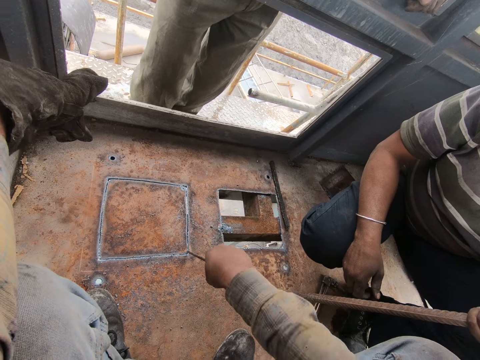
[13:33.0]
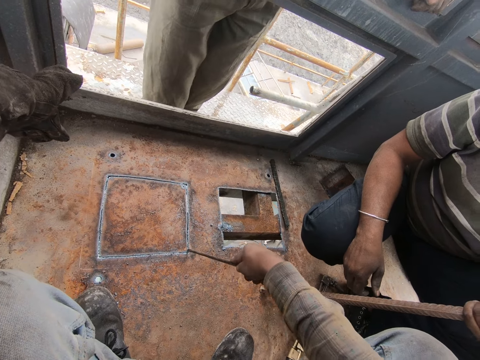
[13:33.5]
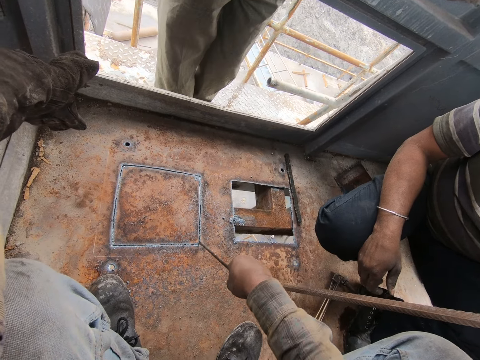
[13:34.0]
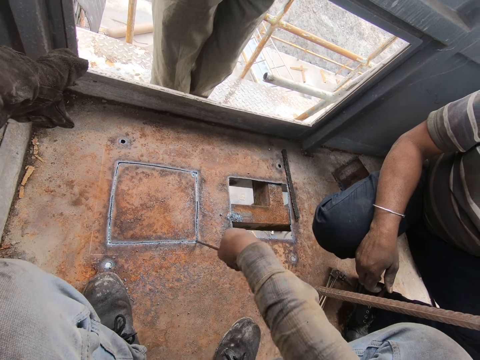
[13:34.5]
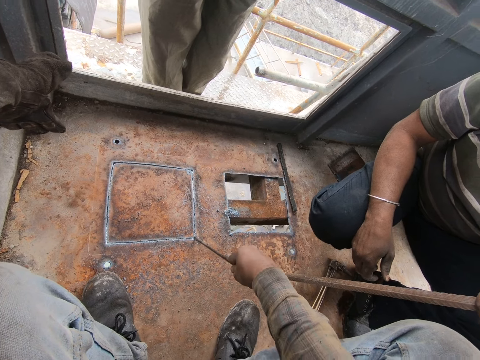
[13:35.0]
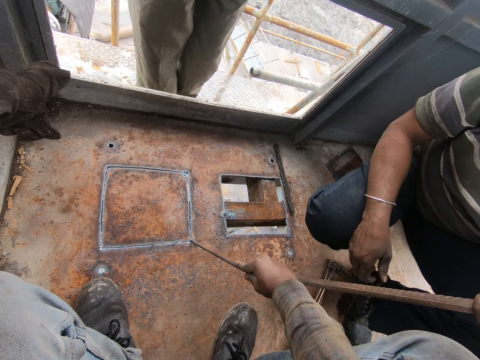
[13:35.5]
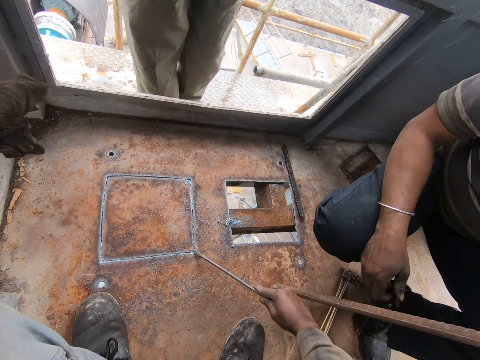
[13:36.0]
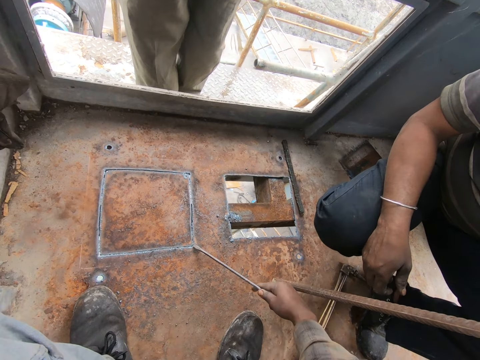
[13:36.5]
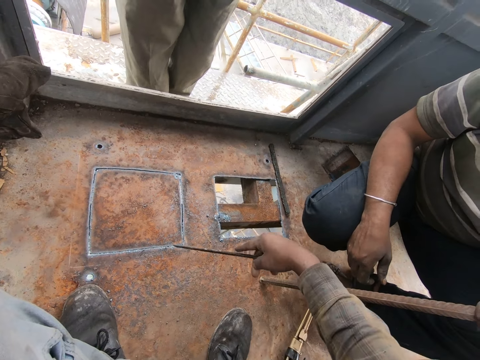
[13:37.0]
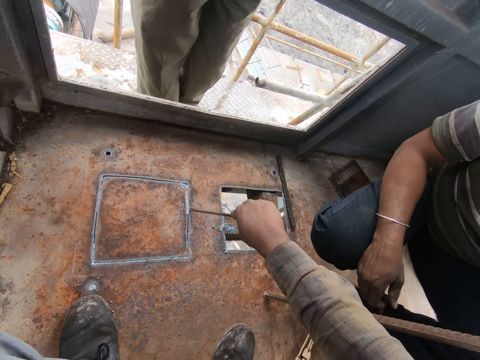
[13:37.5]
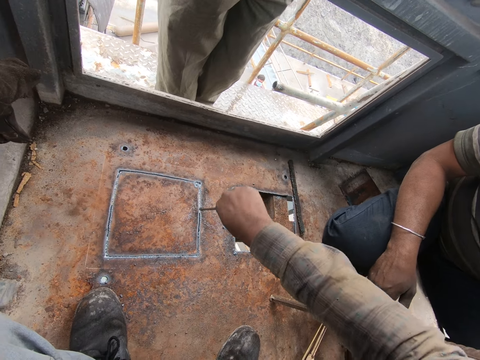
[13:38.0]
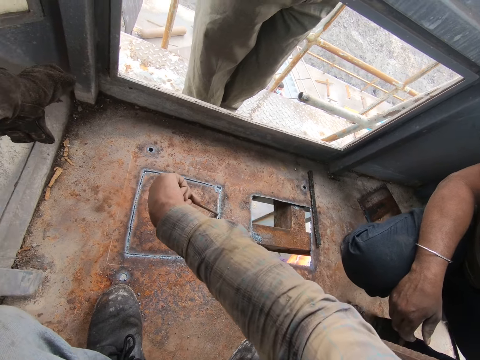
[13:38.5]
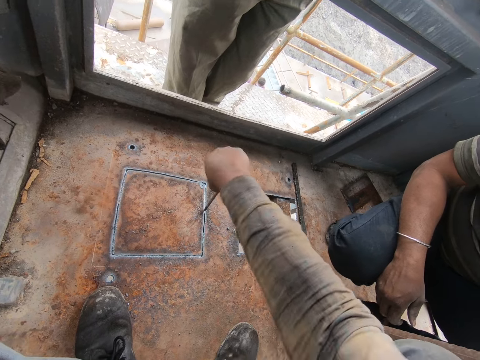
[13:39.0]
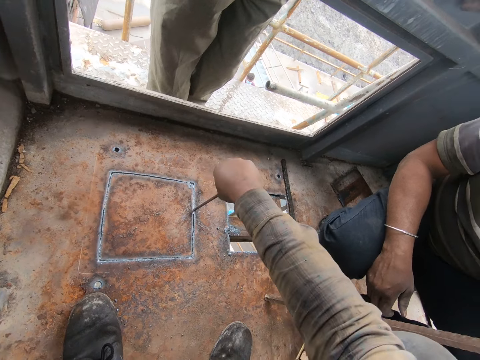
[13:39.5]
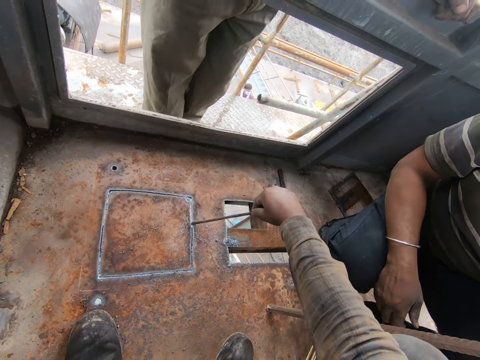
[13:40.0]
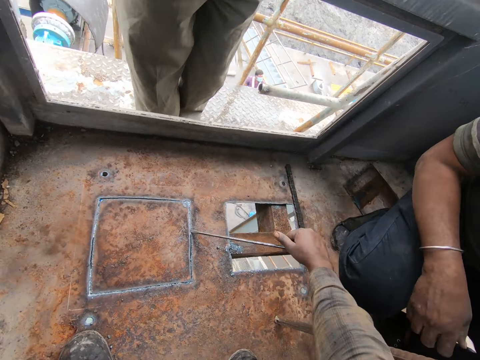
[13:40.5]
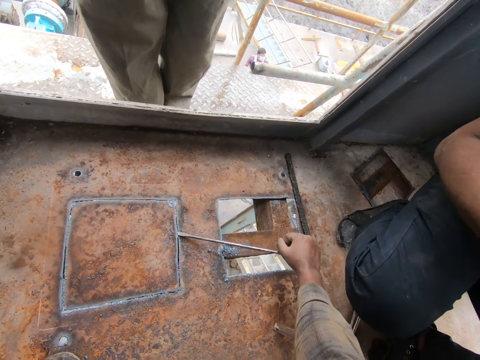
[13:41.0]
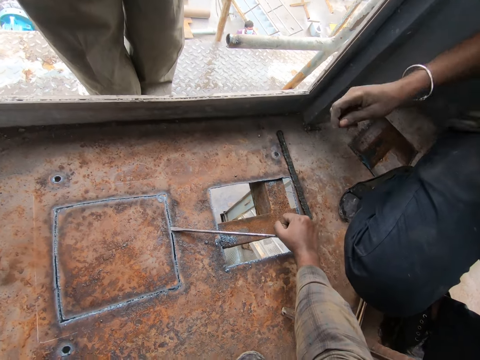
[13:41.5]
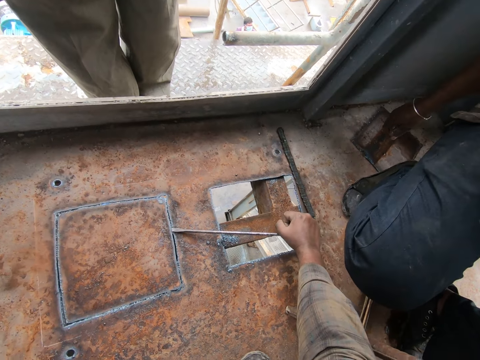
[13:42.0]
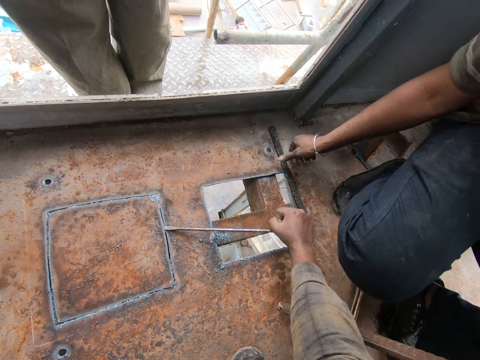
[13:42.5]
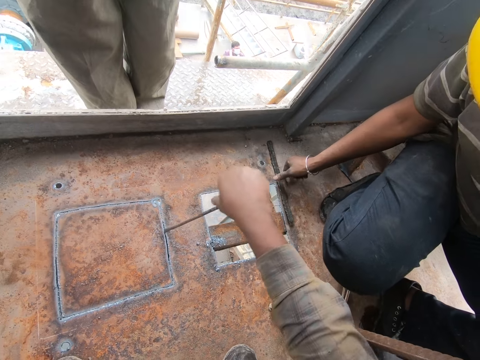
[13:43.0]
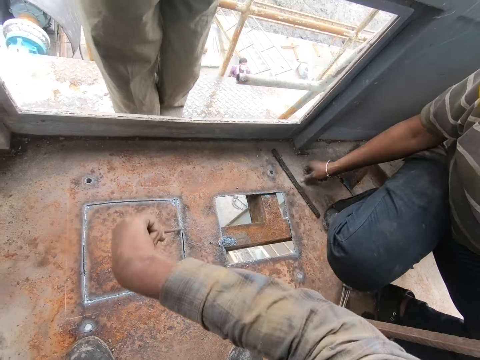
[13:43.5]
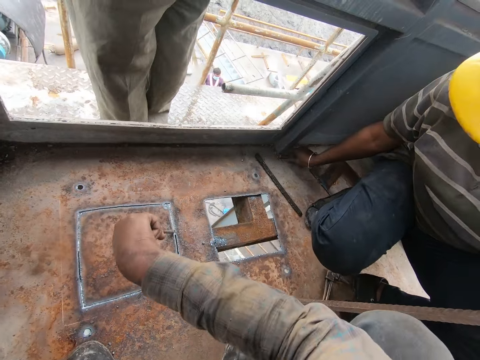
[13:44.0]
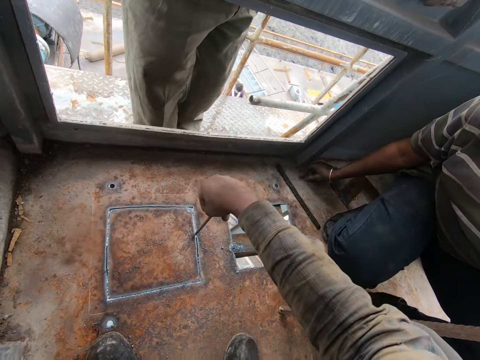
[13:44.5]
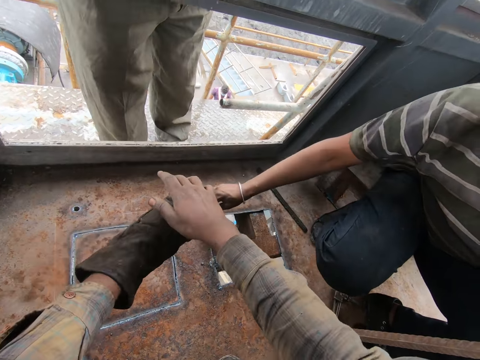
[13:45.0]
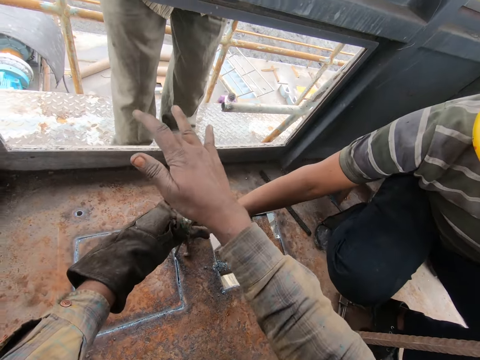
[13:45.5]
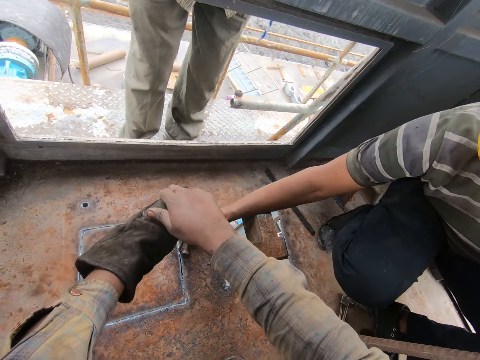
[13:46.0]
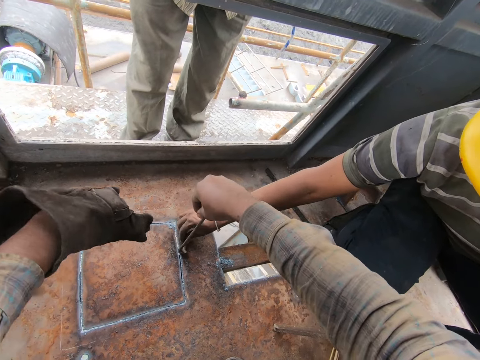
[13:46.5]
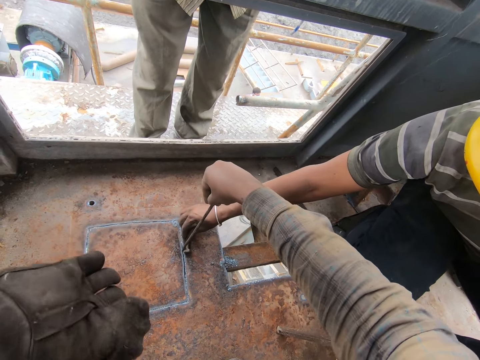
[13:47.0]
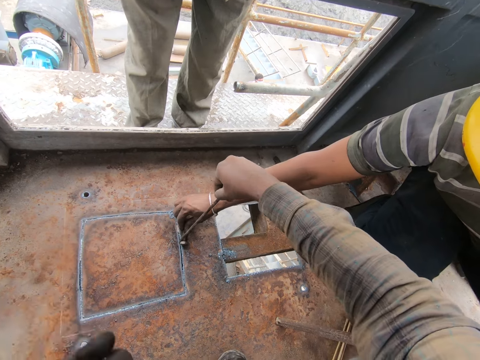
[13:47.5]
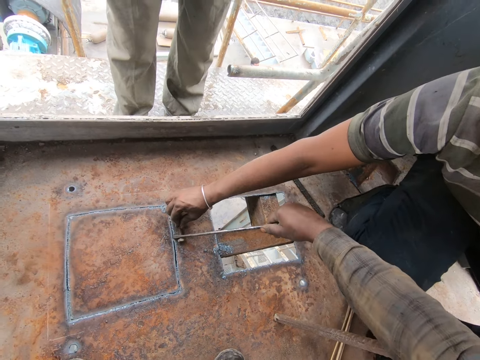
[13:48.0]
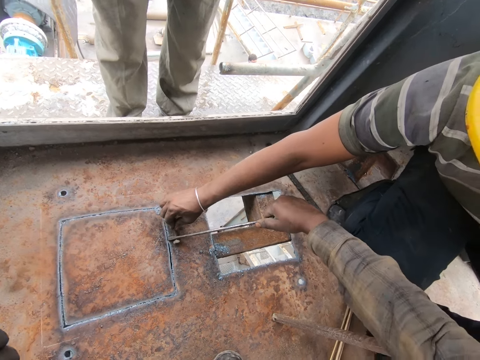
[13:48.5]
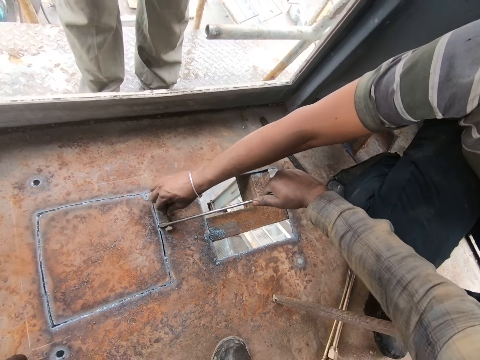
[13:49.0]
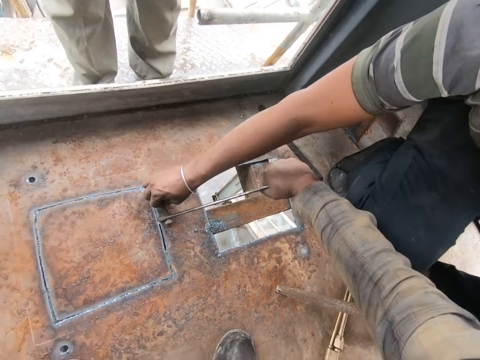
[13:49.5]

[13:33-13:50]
The camera wearer removes the metal piece. They loosen the metal with a screwdriver. They loosen the metal with the screwdriver again. A man moves a metal and picks up the metal. The camera wearer opens a metal lid with a wire pipe.

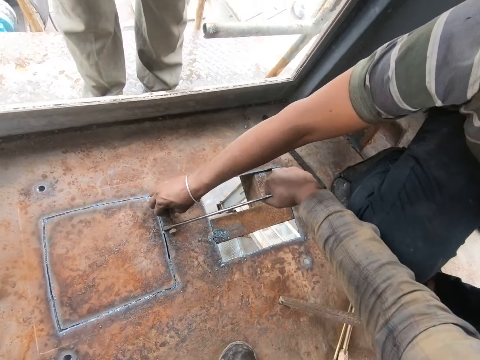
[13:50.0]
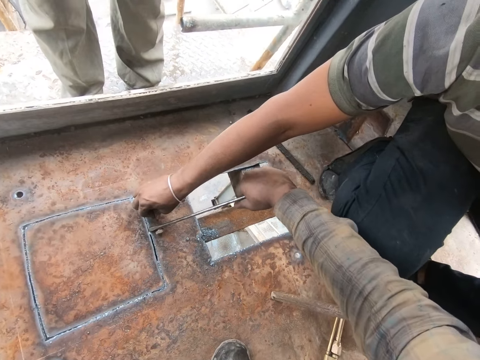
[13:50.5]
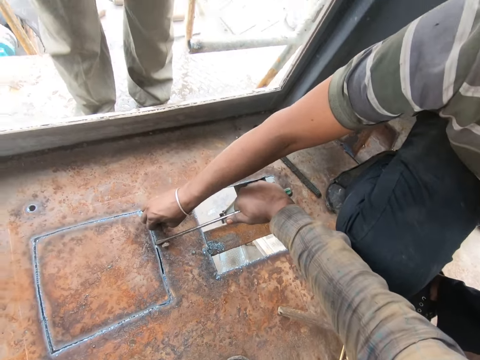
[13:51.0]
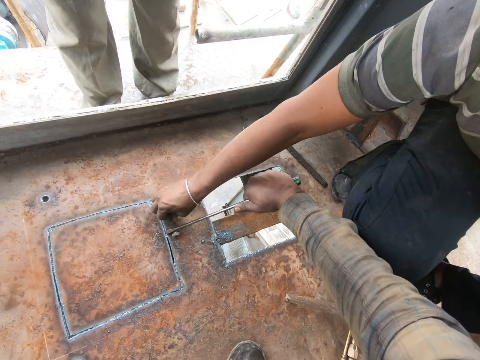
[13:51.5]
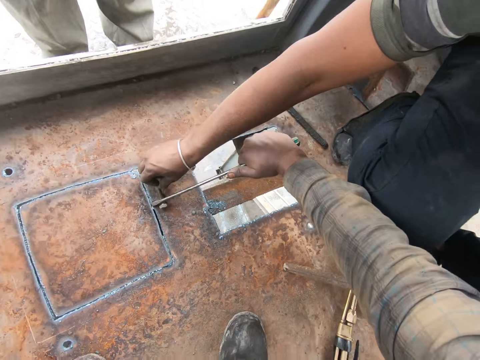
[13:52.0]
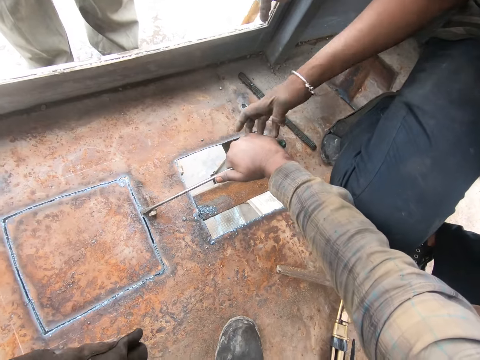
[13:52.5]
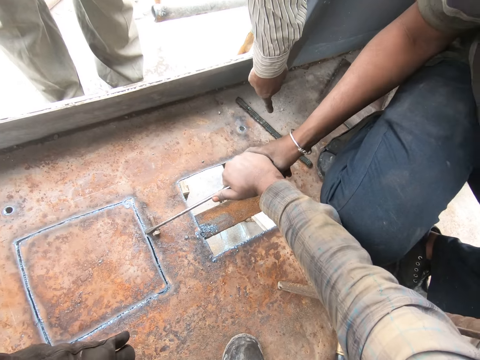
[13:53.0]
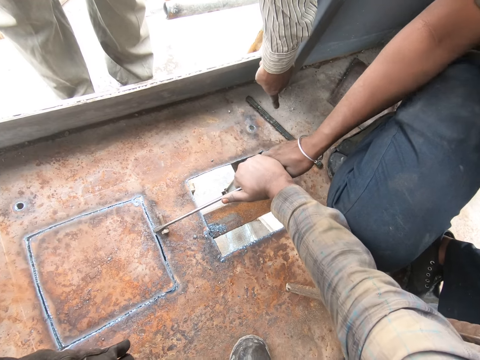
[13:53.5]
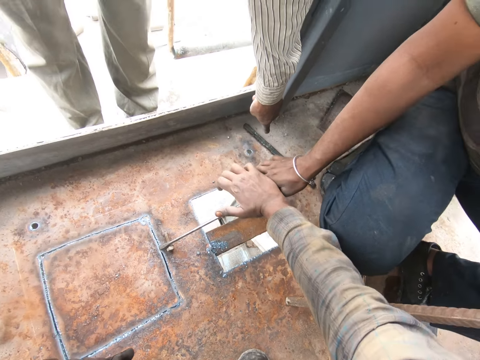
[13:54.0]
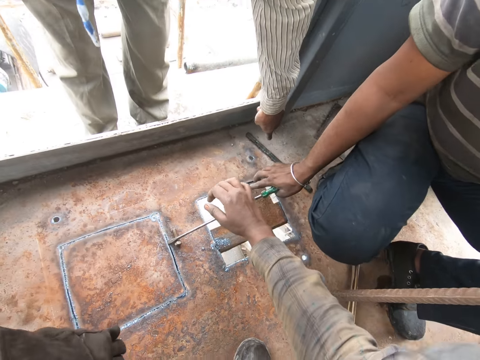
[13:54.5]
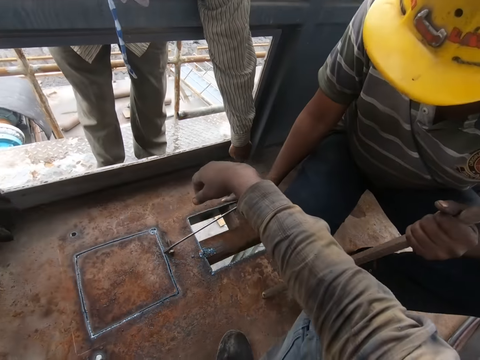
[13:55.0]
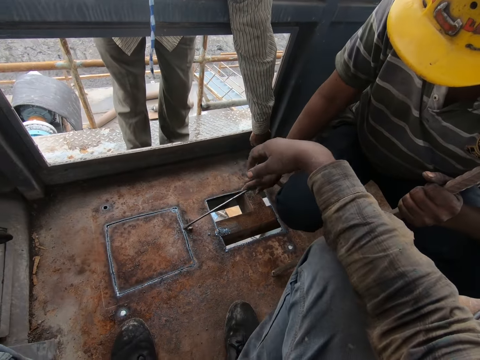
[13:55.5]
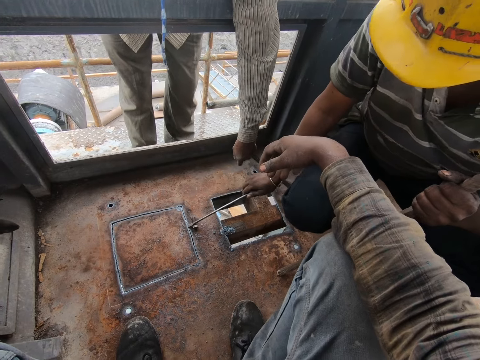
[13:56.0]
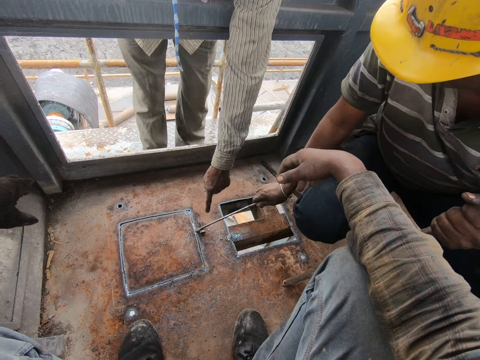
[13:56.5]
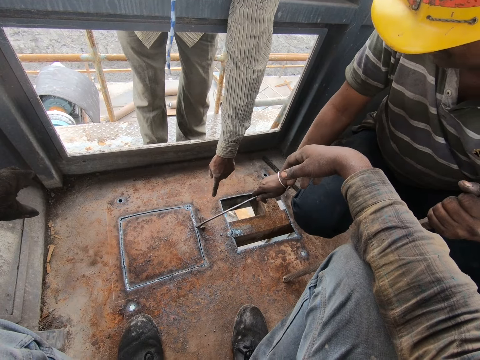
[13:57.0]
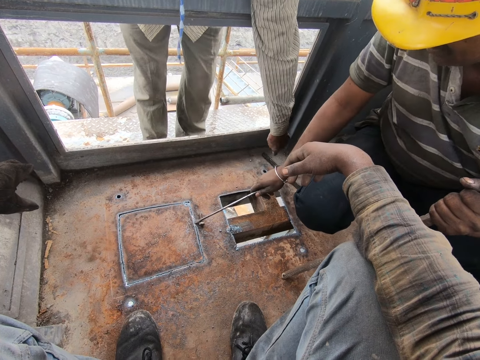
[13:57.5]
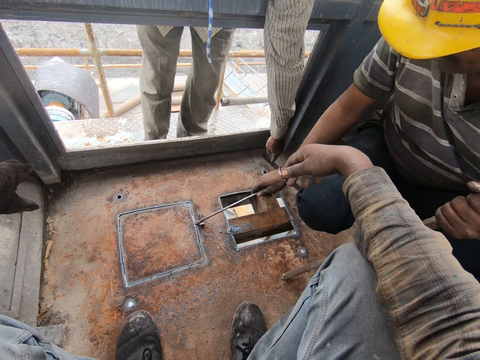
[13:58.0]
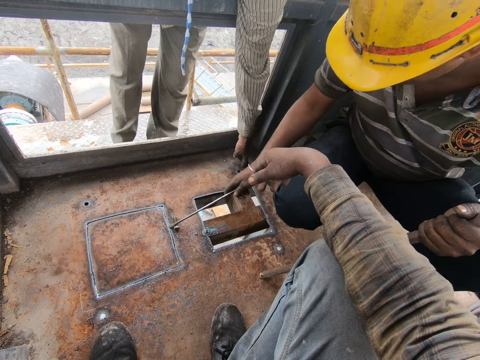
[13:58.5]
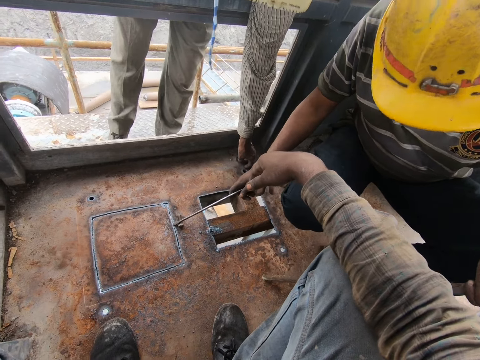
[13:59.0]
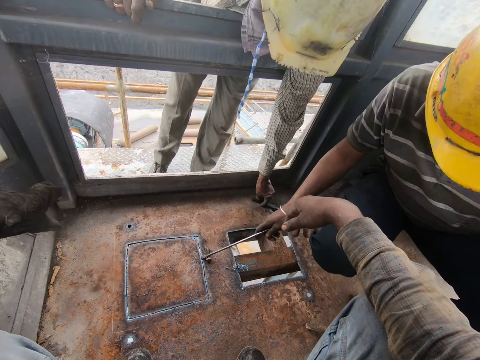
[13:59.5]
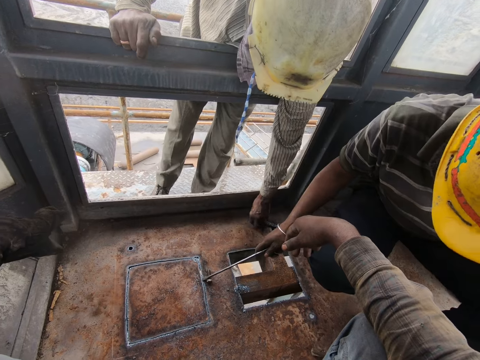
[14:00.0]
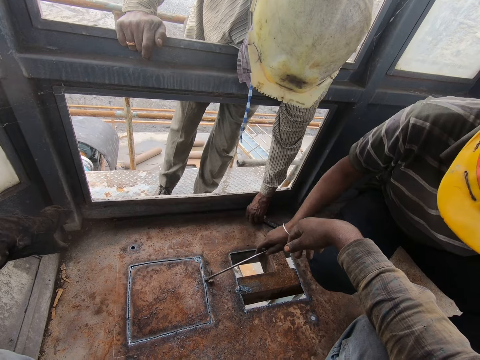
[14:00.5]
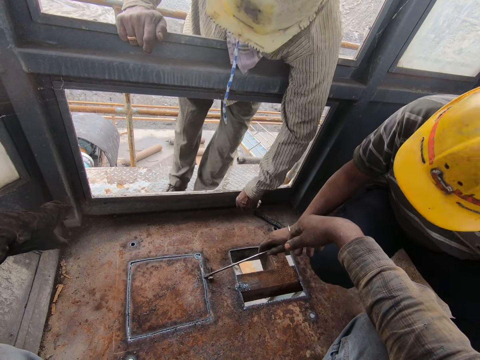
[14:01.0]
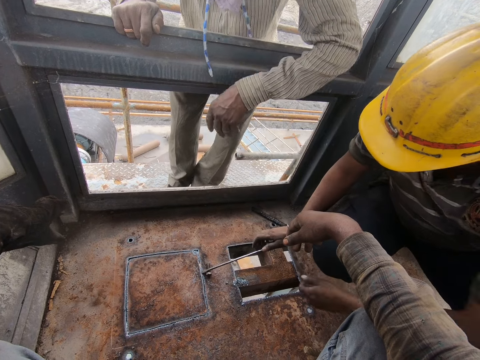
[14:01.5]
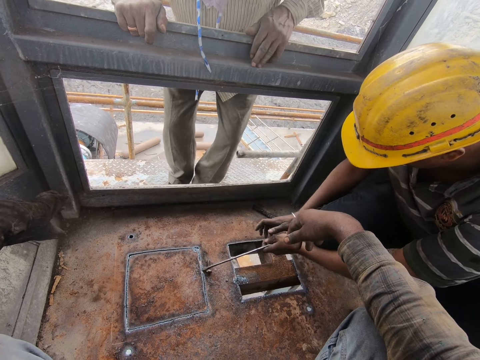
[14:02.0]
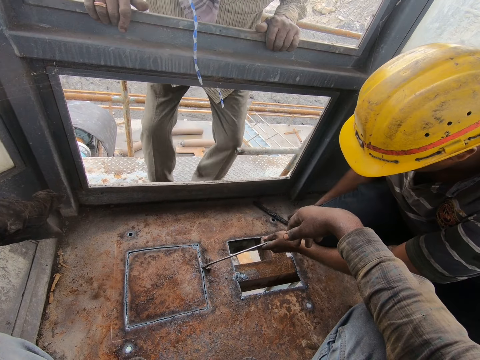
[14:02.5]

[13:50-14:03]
The camera wearer removes his hand from the metal rod. He stares around. A person opens the metal lid with a wire pipe. Another person points on the metal lid. The other person picks nails from the floor.
